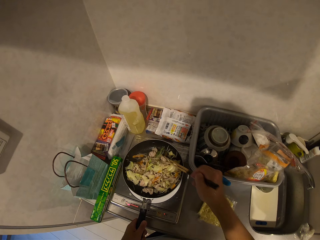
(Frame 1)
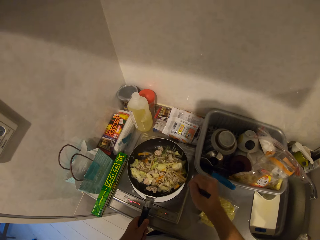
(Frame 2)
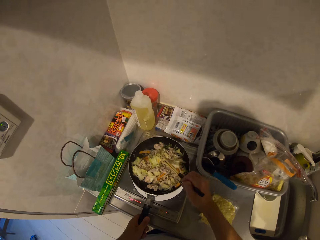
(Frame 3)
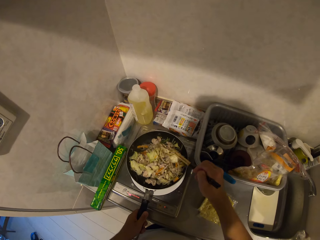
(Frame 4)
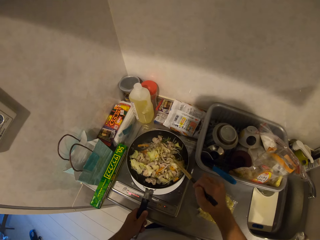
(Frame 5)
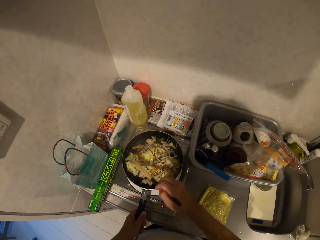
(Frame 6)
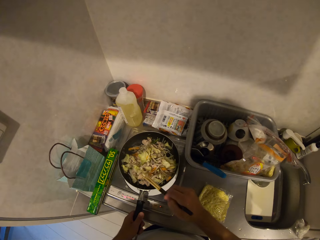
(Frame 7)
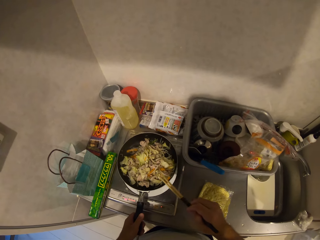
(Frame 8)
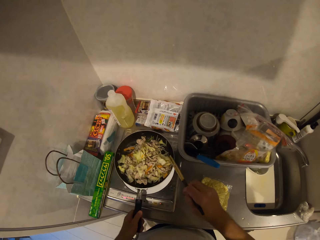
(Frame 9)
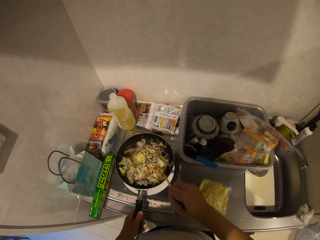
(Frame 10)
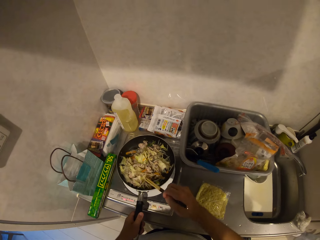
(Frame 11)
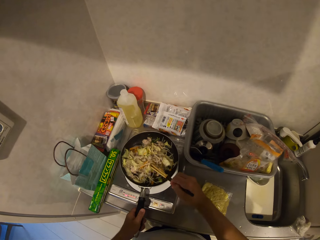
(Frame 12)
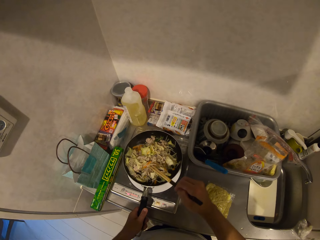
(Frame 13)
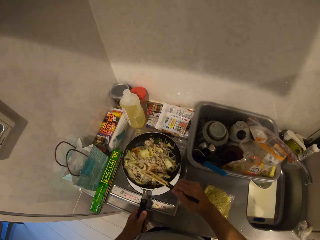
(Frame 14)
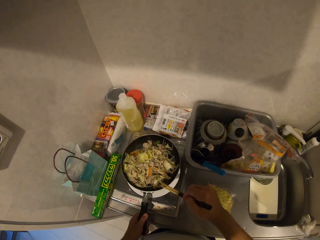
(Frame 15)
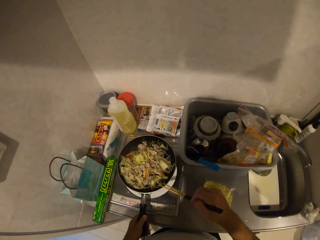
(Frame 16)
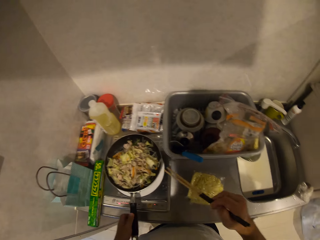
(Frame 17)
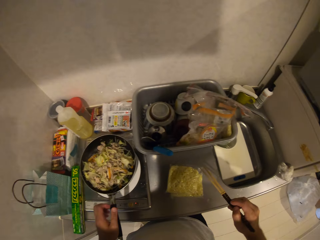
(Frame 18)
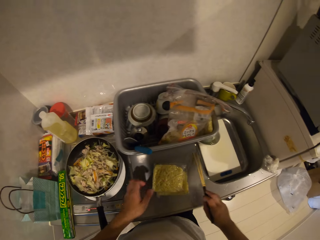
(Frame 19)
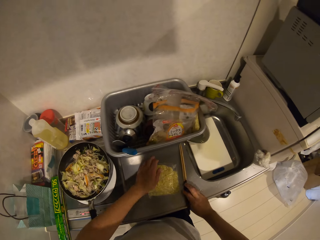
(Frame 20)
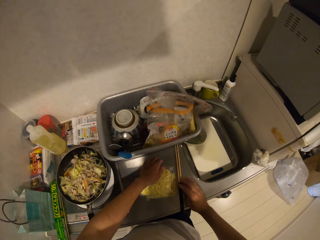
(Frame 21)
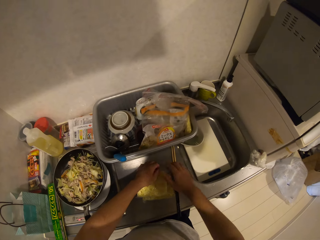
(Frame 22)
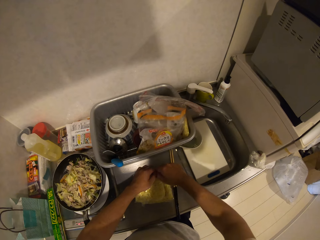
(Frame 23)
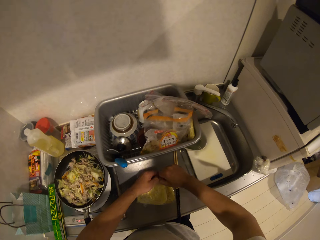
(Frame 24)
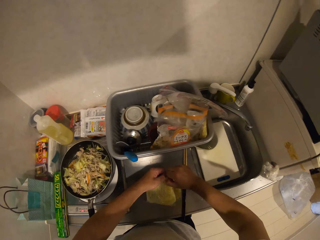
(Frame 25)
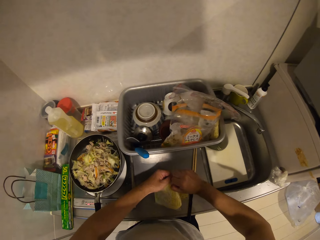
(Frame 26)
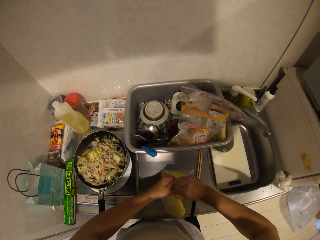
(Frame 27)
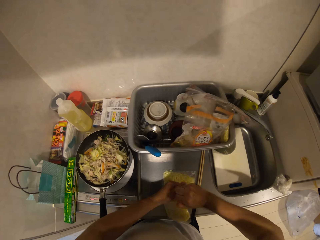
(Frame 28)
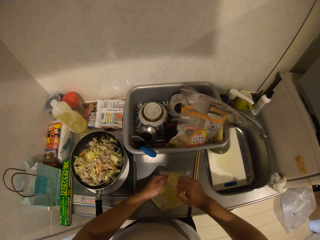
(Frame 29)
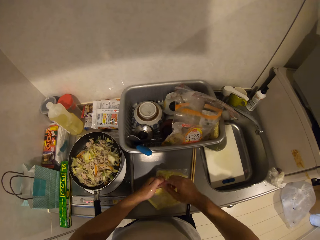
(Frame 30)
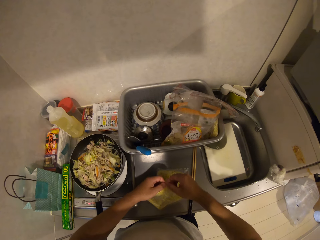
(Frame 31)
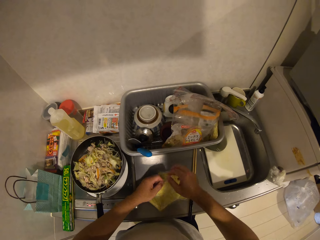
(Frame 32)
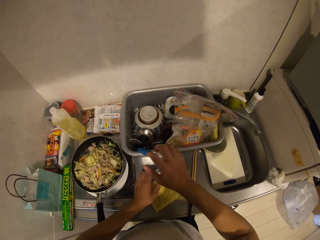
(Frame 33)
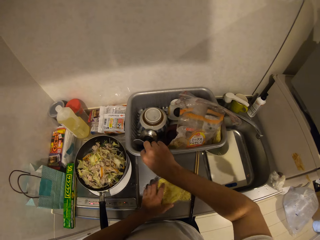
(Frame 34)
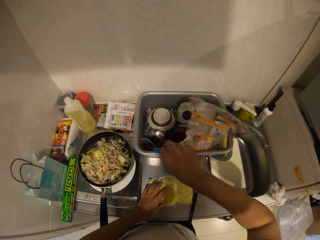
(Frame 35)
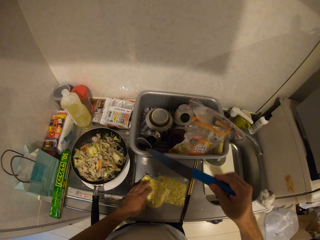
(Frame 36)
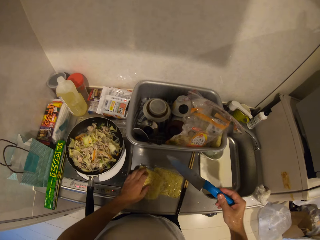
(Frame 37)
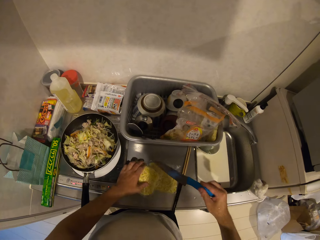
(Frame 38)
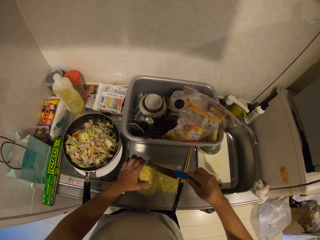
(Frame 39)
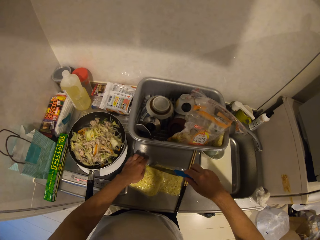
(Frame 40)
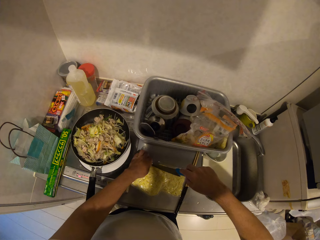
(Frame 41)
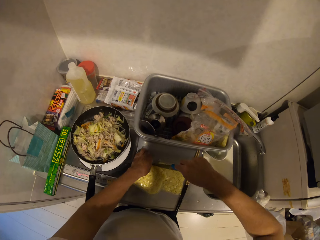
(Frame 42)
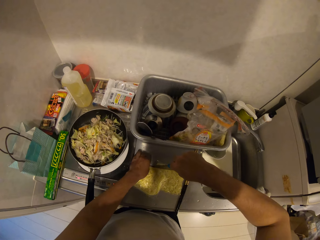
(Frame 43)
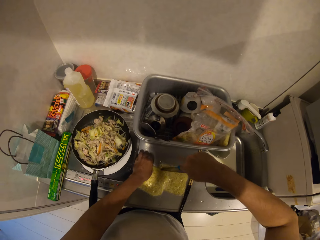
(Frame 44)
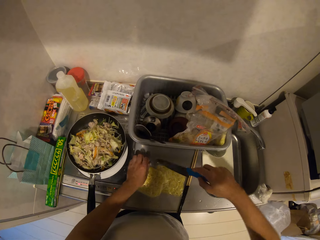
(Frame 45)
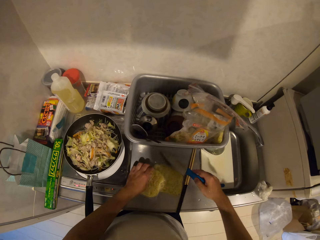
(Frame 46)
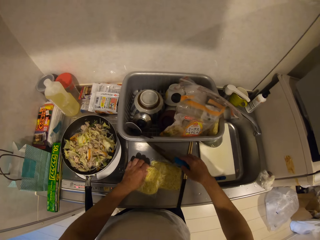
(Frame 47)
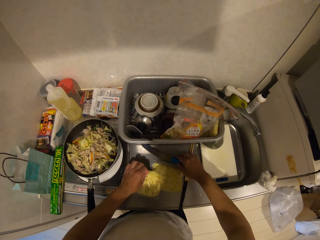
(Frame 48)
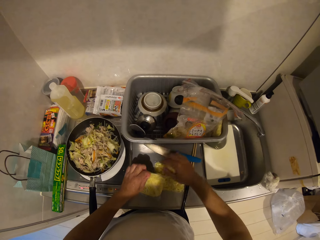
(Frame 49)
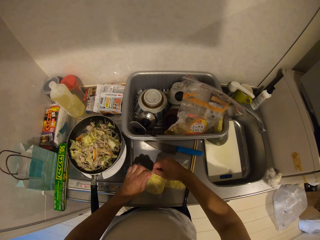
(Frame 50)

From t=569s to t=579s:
The camera wearer hits the cooking pan with the chopsticks. He puts the chopsticks on the countertop. He tries to open the spaghetti wrap with his hands on the countertop. He picks up a knife from the plastic basin. He cuts the pack of the noodle wrap with the knife. He puts the knife on the countertop.

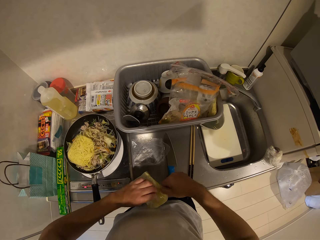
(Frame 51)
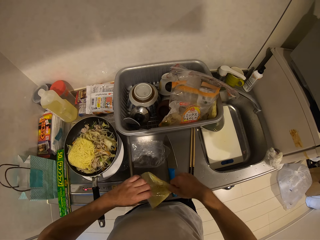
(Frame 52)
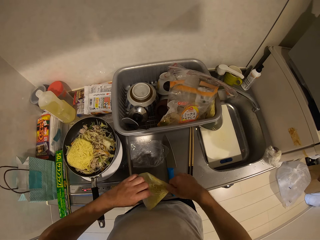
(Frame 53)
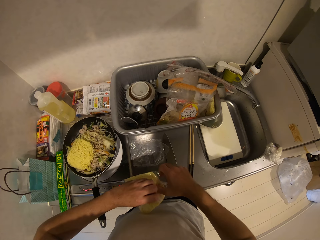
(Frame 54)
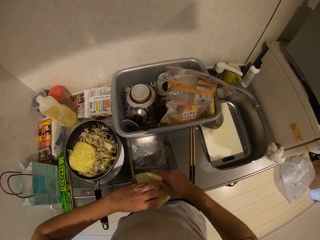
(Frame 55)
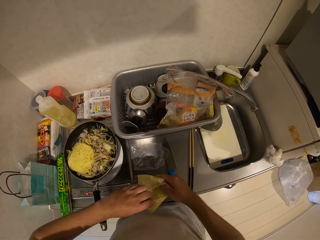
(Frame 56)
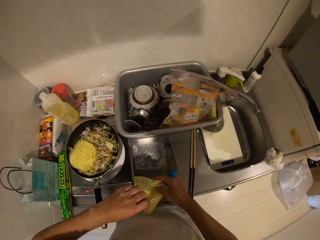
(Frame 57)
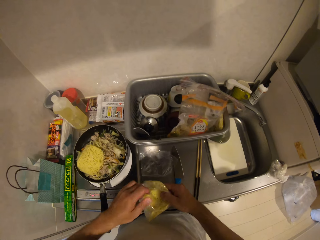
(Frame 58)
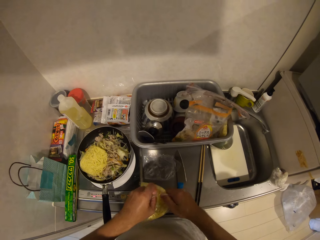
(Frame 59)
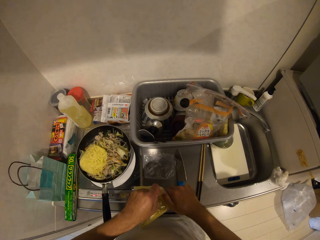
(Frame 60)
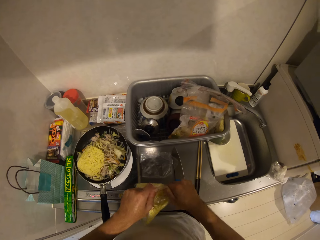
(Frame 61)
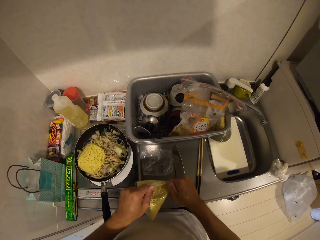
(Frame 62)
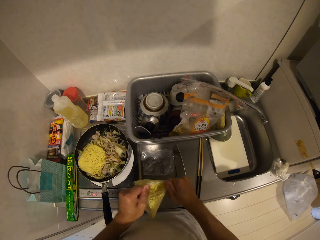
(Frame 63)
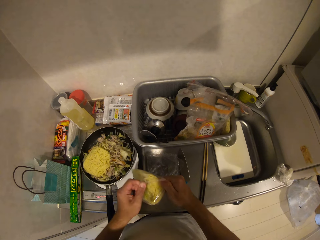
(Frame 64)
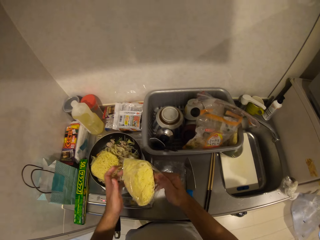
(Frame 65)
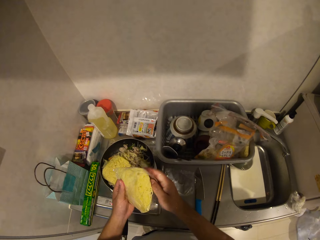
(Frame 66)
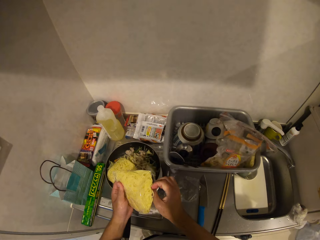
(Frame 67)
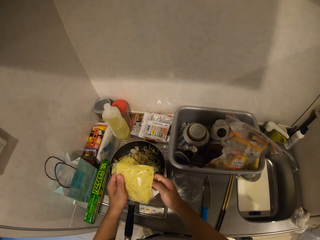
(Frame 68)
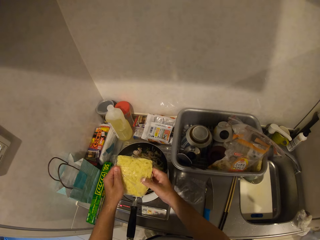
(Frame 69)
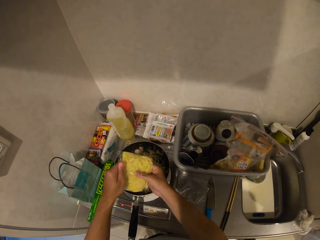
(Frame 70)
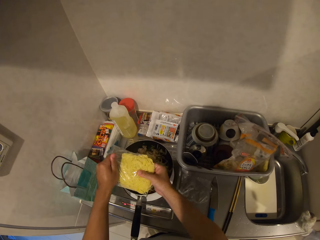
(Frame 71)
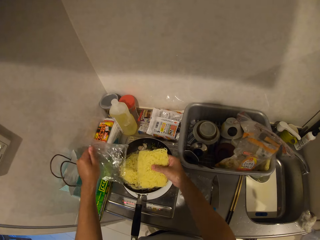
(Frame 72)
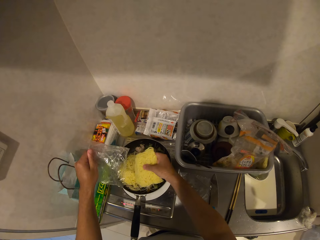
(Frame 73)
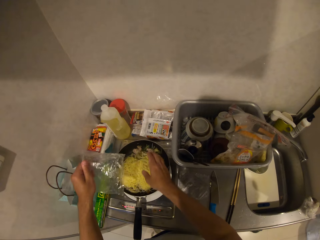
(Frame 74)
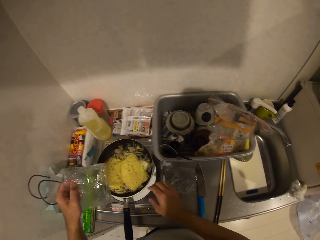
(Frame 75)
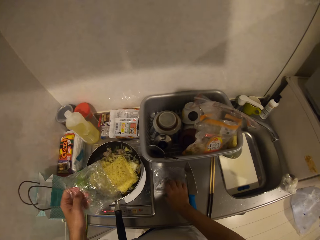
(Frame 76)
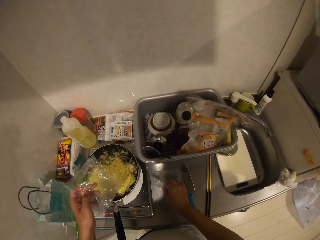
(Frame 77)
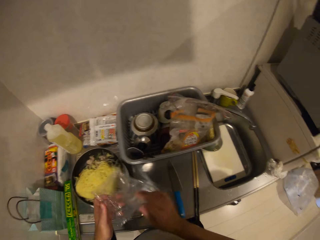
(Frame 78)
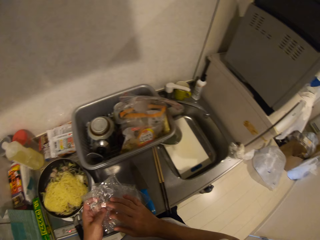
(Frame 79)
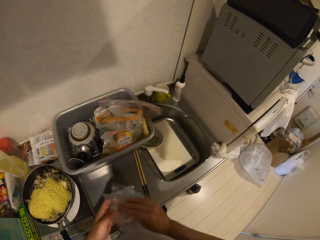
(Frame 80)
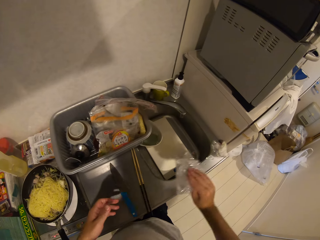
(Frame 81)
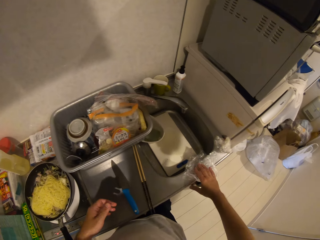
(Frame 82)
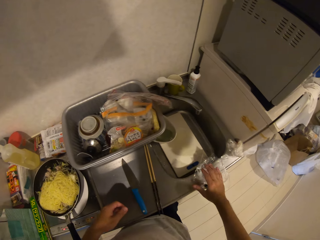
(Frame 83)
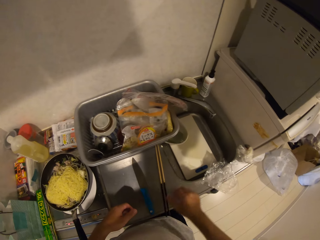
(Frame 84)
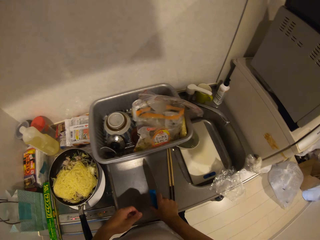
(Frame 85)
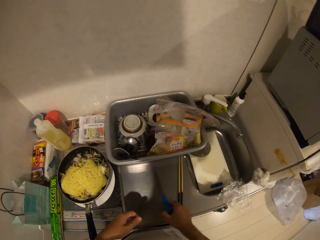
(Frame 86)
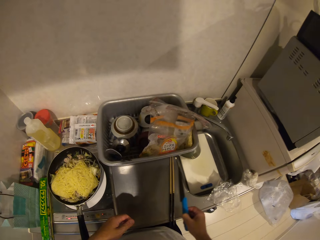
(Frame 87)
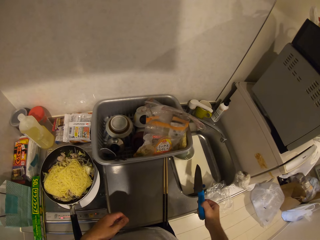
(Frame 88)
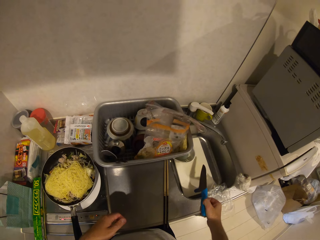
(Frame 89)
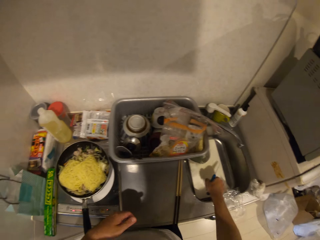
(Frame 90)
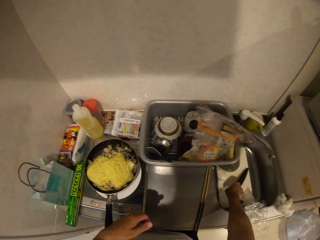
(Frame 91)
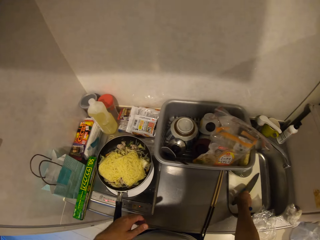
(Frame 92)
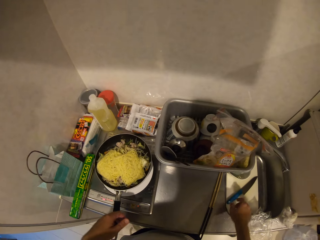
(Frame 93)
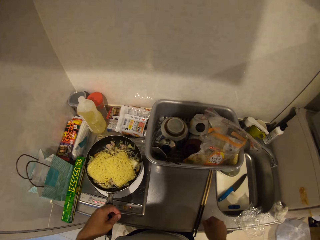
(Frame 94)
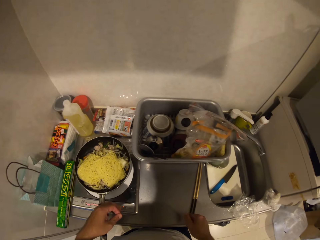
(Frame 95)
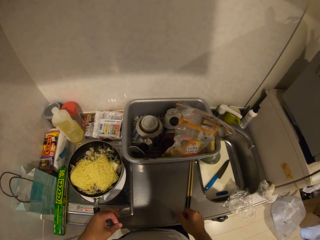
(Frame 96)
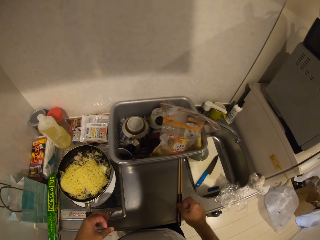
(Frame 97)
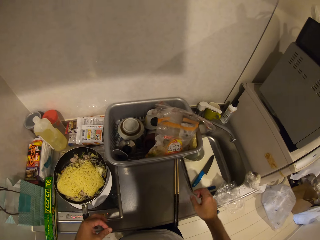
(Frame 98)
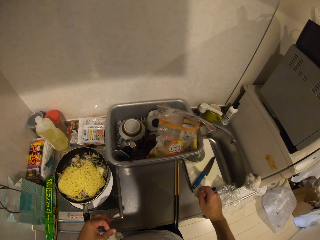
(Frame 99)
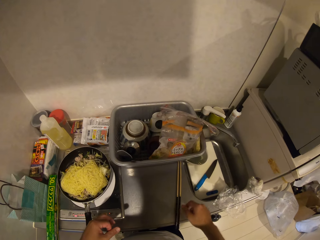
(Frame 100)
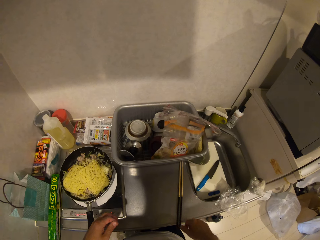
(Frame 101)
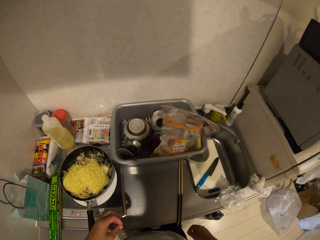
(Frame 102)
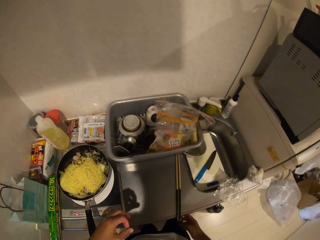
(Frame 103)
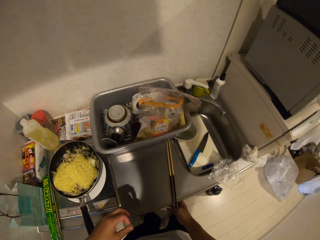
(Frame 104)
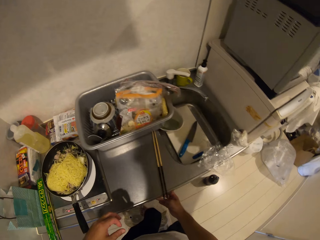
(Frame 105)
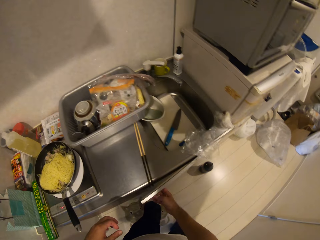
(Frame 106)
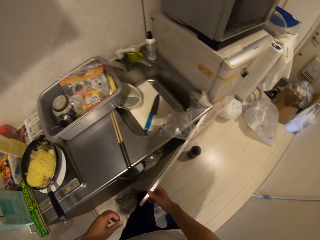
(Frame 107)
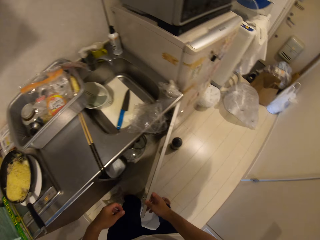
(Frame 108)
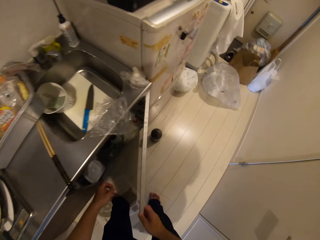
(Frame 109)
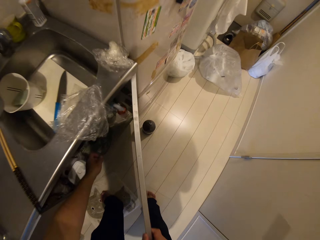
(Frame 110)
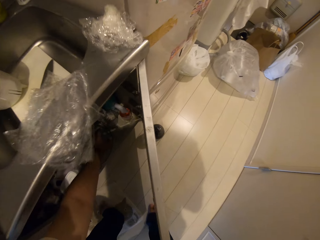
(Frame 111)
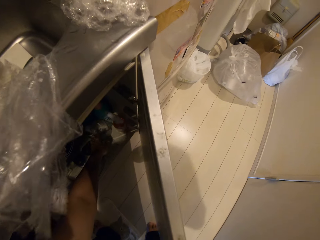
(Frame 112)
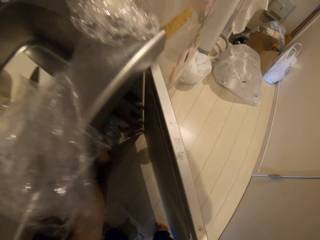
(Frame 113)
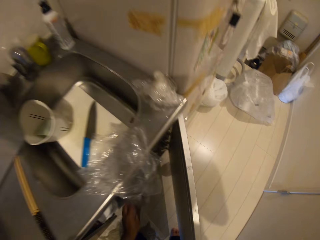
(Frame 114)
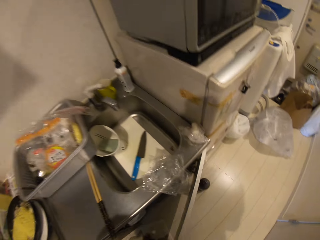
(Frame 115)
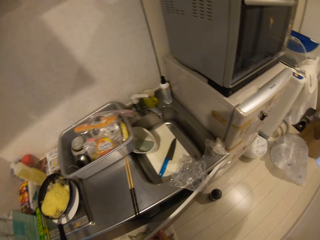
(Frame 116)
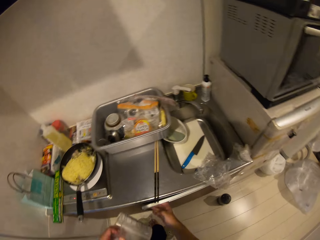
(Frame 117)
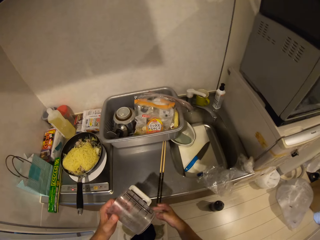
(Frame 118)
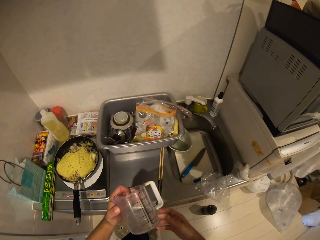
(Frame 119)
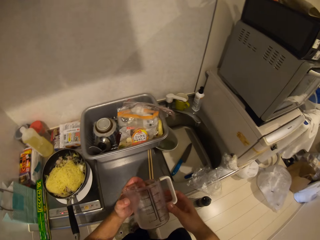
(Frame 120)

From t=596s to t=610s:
The camera wearer unwraps the pack of the noodle on the countertop. They pull the noodle from the pack with a hand. They put the noodles in the cooking pan. They pick up the nylon paper on the countertop. They hold the nylon papers. They put the nylon papers on the sink. They pick up the knife from the cabinet. They put the knife in the sink. They look around the kitchen. They move a hand around the sink. They open a cabinet. They bend downwards. They pick up a jug from the cabinet. They close the cabinet and stand up.
